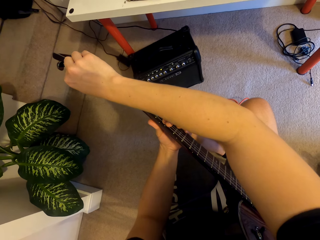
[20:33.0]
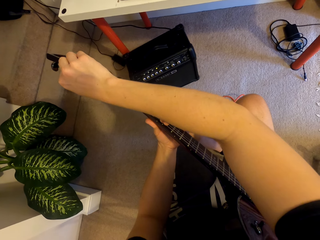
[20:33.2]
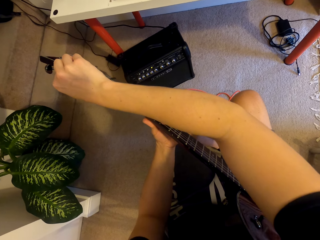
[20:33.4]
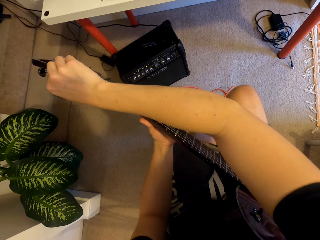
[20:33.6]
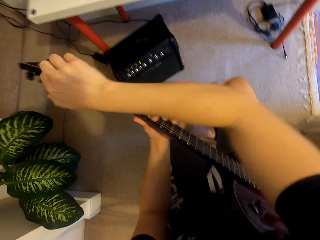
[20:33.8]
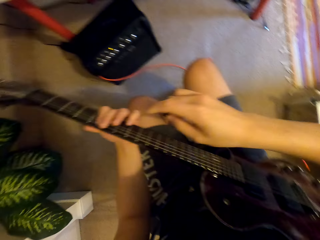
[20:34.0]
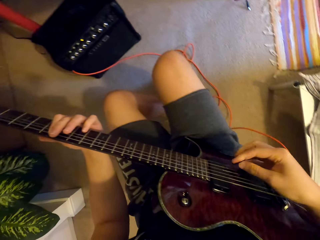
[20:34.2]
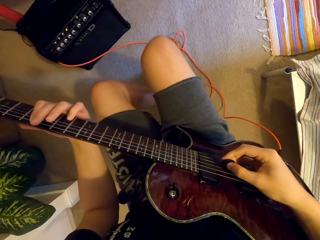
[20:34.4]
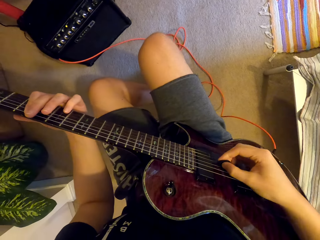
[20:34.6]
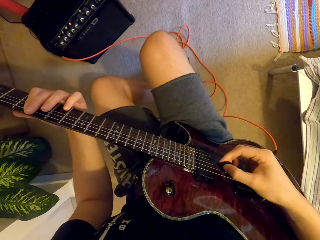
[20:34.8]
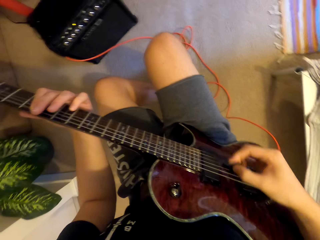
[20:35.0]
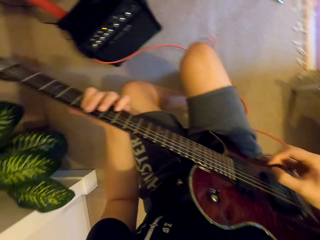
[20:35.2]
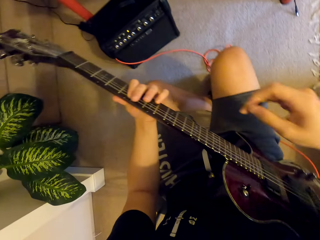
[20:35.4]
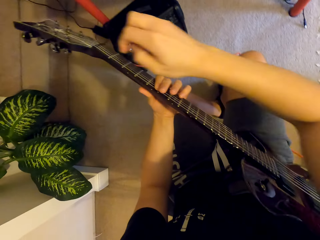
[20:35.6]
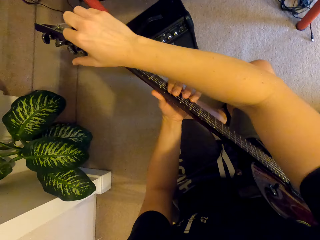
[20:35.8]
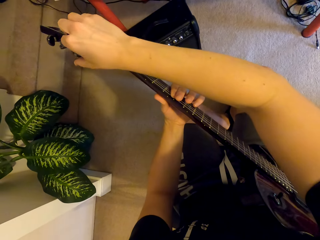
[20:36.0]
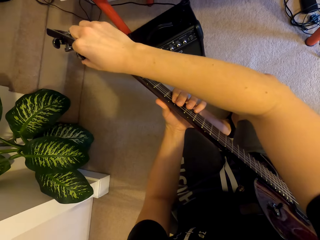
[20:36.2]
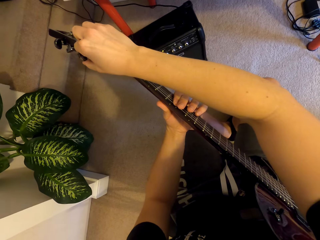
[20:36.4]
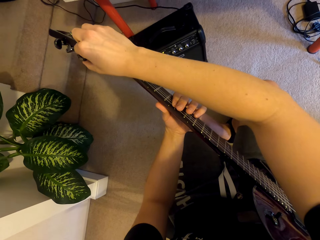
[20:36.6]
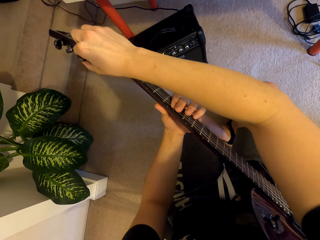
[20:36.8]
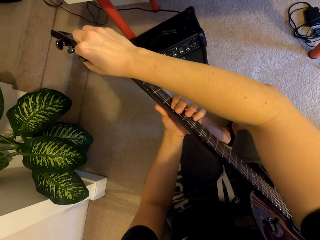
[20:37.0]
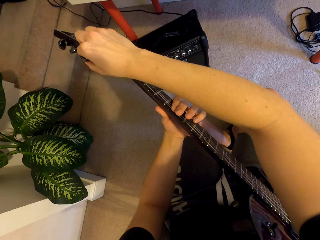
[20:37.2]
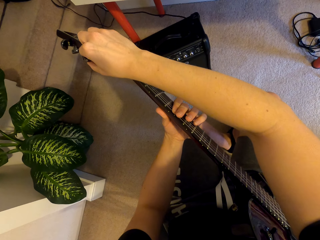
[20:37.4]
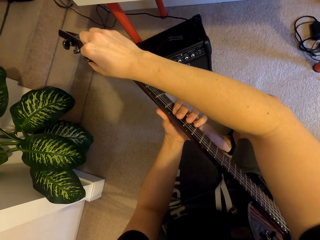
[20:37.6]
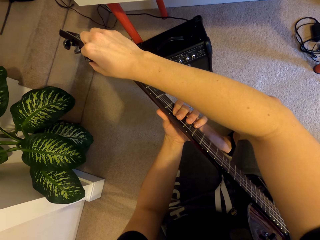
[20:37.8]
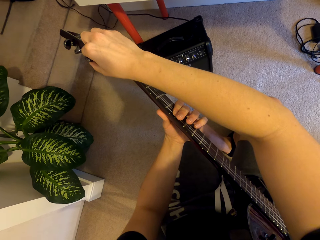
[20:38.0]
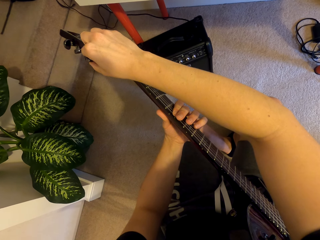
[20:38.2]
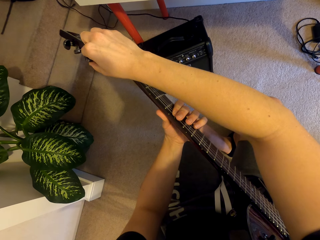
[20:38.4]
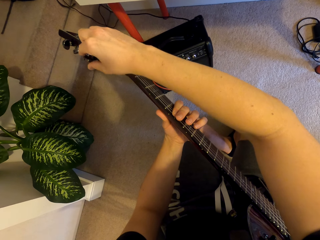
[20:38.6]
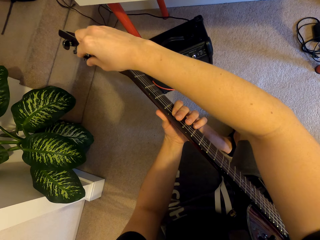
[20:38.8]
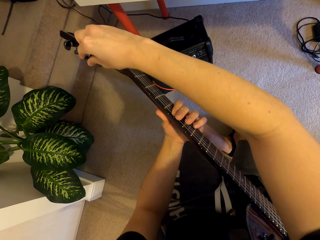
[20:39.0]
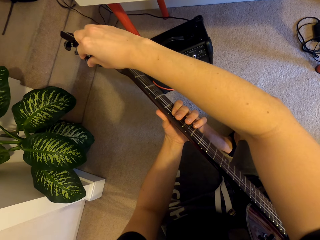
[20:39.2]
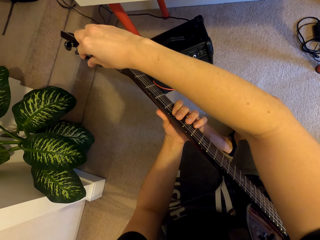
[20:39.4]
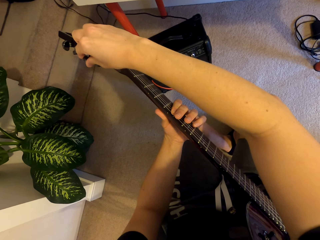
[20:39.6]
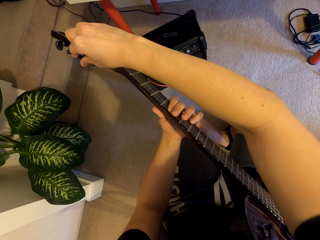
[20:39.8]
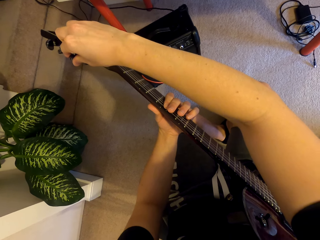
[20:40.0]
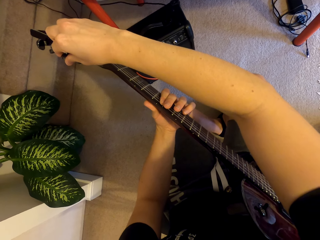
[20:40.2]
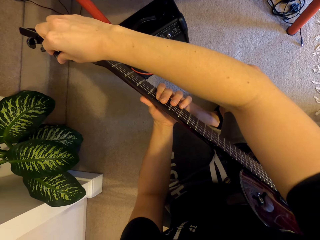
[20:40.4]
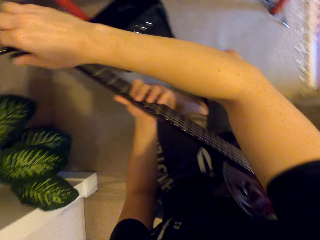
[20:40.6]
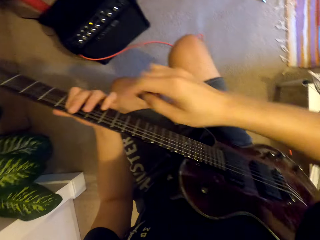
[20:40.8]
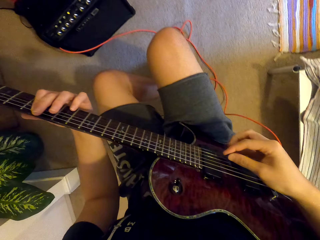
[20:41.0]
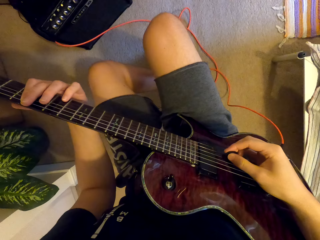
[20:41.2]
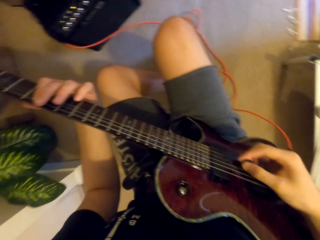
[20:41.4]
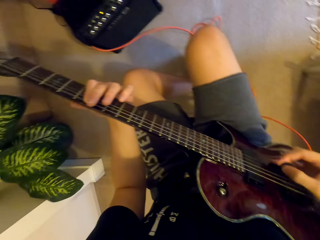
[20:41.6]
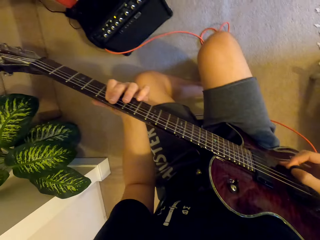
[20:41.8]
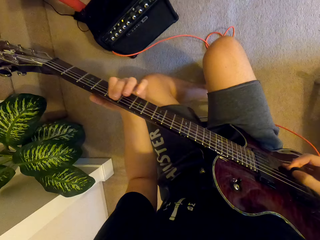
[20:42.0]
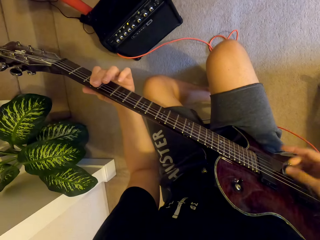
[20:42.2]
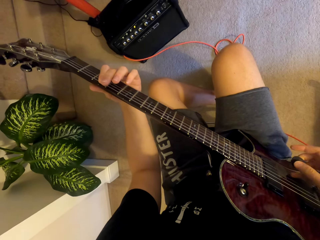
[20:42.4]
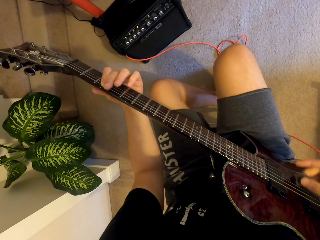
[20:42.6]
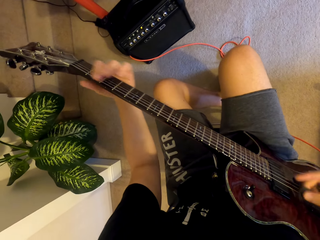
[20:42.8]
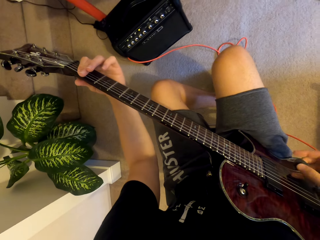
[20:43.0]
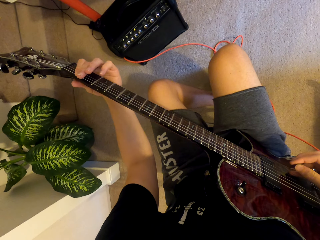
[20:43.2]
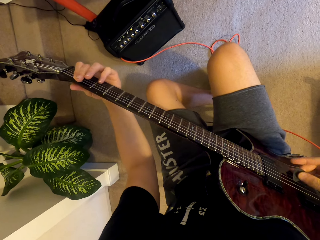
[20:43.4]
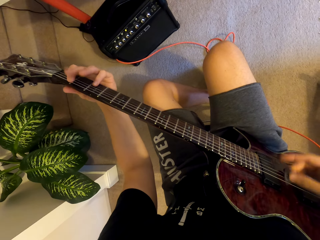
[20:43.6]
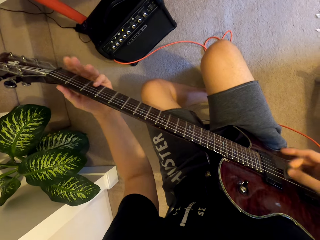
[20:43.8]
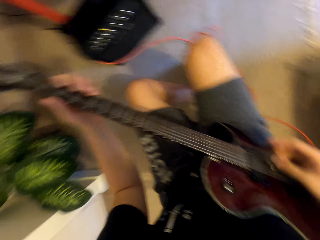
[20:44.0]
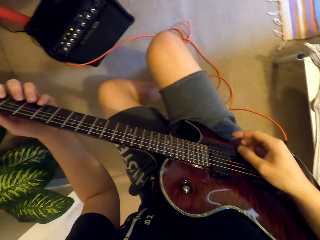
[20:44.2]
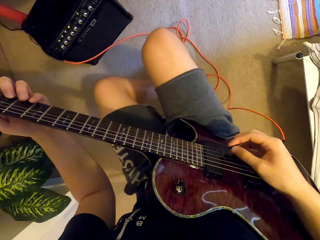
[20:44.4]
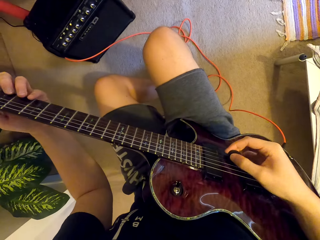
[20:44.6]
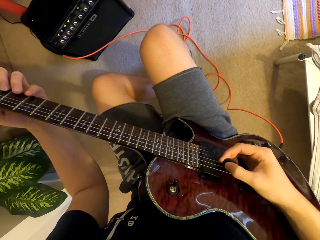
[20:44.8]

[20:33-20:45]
The camera wearer puts the plectrum on the guitar. They play the guitar with both hands. They pull the plectrum off the guitar. They rotate the tuning peg. They put the plectrum on the guitar. They play the guitar with both hands.

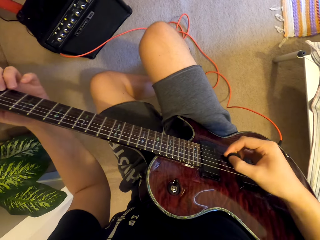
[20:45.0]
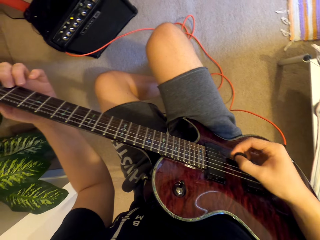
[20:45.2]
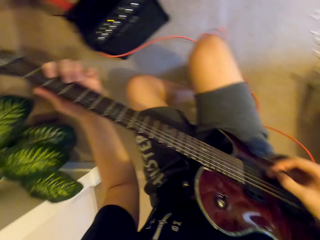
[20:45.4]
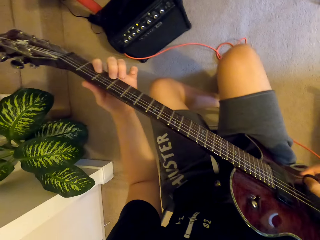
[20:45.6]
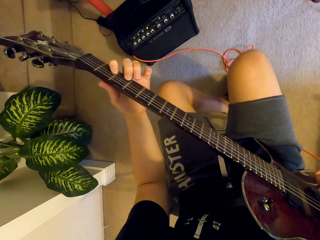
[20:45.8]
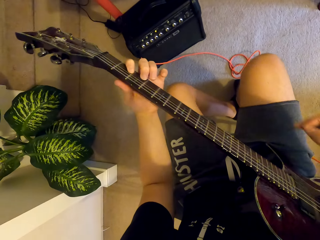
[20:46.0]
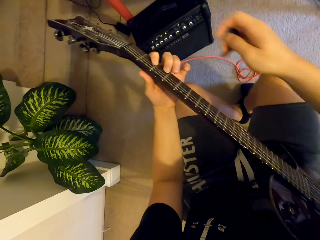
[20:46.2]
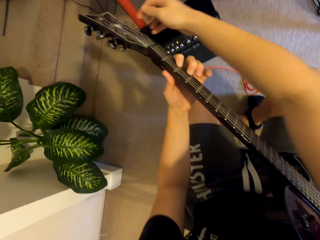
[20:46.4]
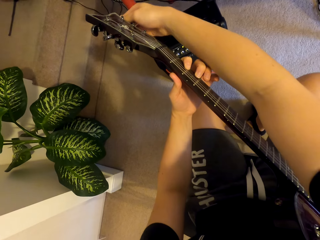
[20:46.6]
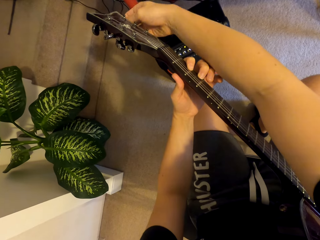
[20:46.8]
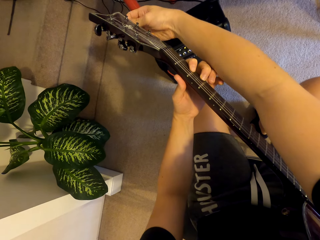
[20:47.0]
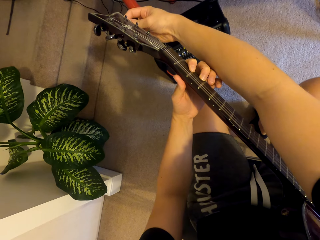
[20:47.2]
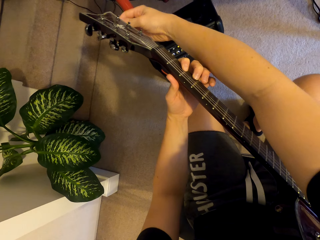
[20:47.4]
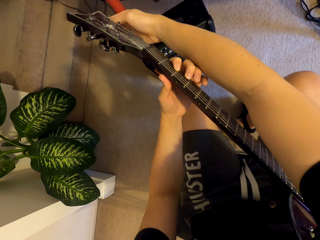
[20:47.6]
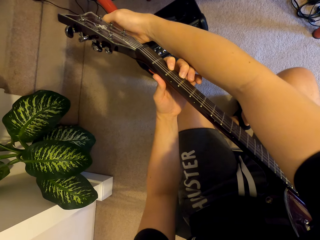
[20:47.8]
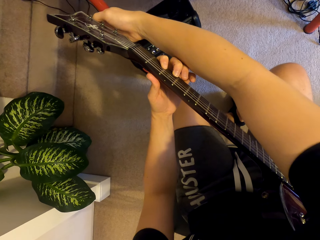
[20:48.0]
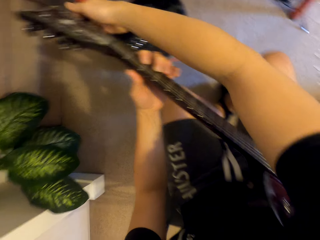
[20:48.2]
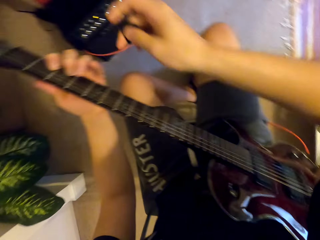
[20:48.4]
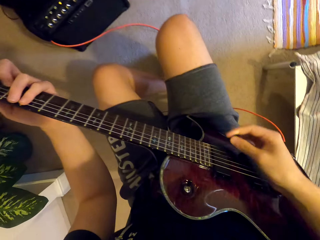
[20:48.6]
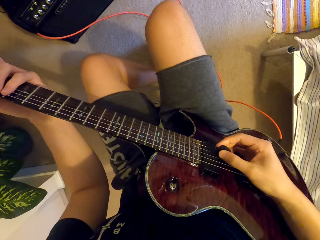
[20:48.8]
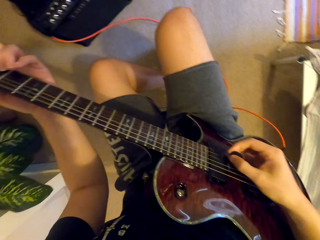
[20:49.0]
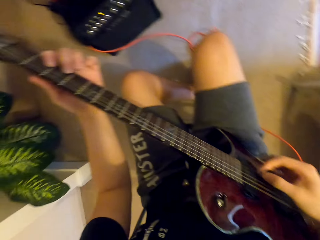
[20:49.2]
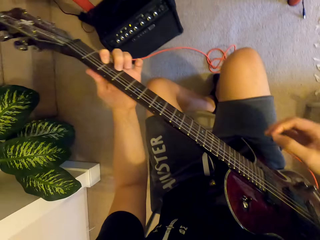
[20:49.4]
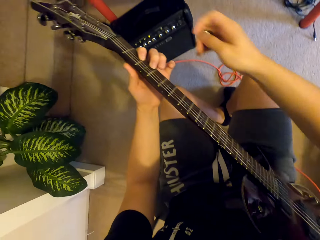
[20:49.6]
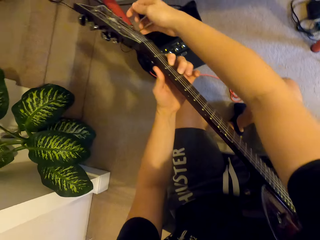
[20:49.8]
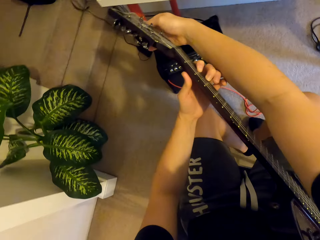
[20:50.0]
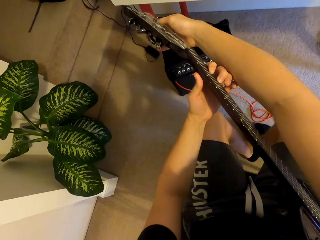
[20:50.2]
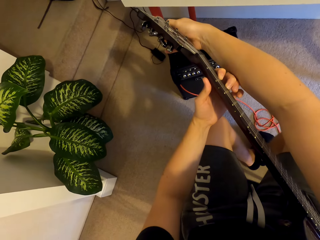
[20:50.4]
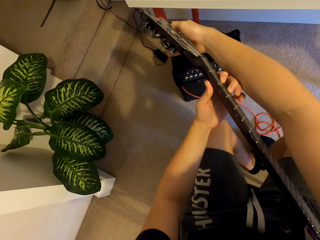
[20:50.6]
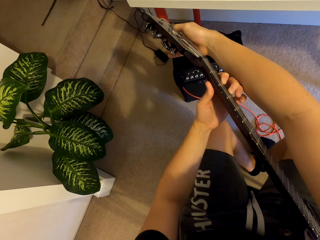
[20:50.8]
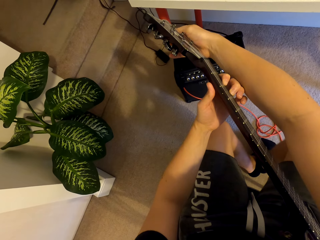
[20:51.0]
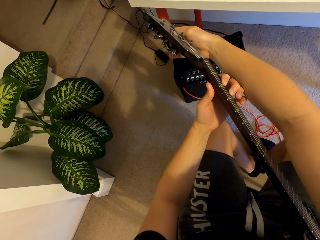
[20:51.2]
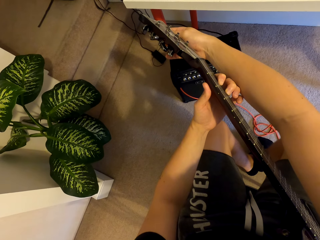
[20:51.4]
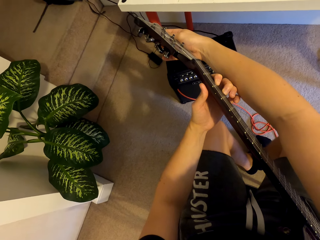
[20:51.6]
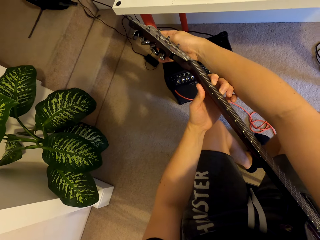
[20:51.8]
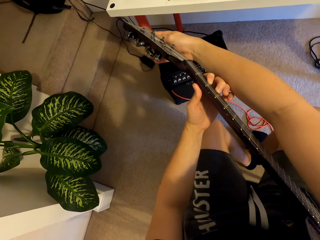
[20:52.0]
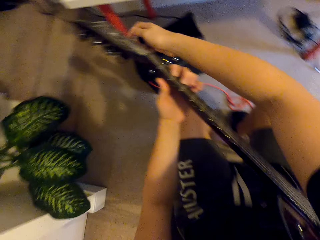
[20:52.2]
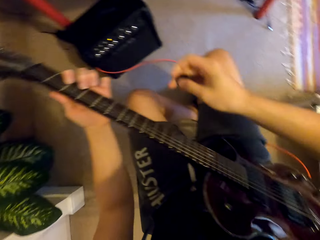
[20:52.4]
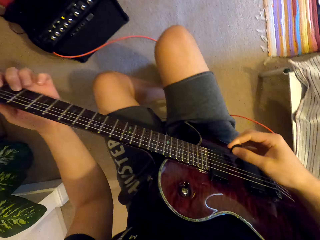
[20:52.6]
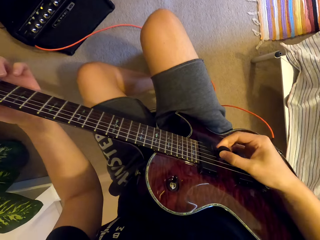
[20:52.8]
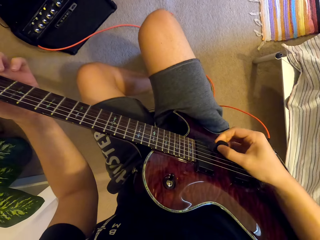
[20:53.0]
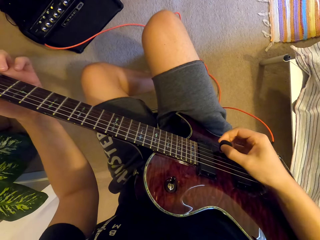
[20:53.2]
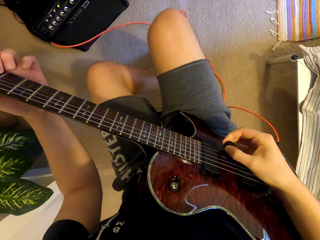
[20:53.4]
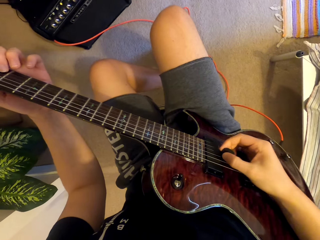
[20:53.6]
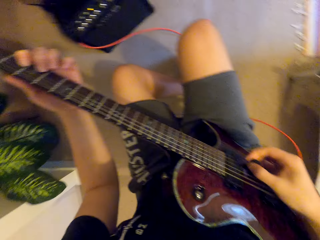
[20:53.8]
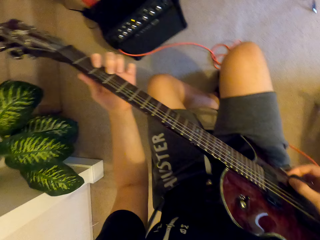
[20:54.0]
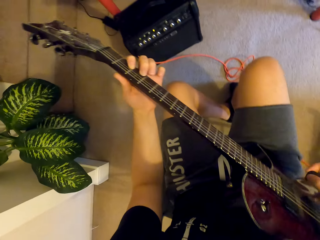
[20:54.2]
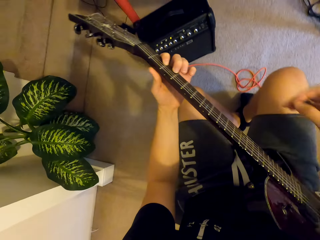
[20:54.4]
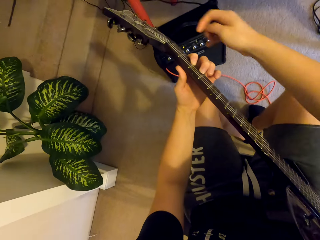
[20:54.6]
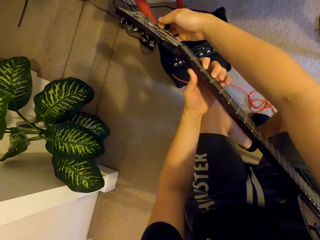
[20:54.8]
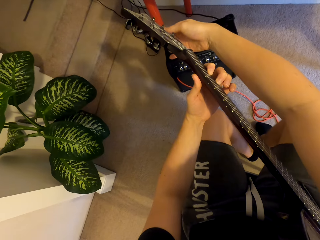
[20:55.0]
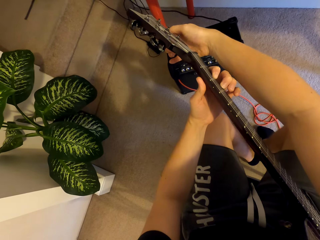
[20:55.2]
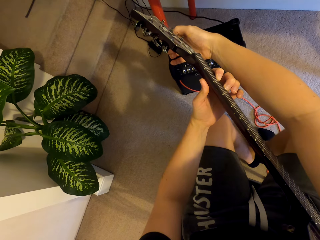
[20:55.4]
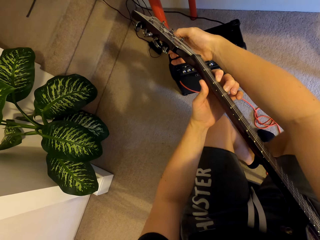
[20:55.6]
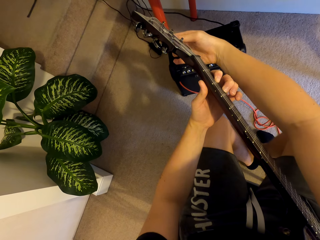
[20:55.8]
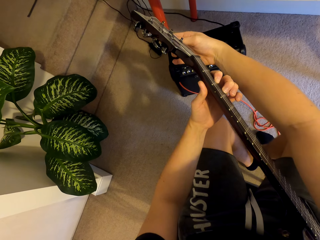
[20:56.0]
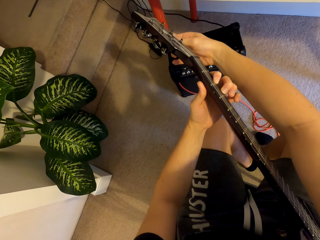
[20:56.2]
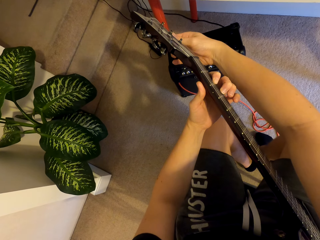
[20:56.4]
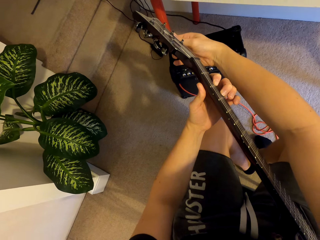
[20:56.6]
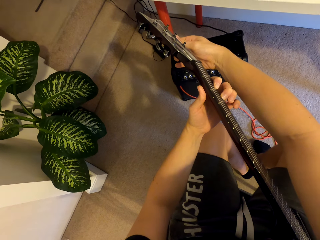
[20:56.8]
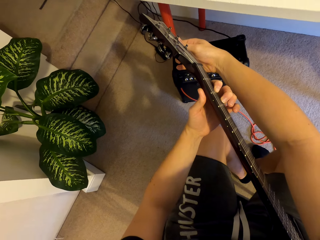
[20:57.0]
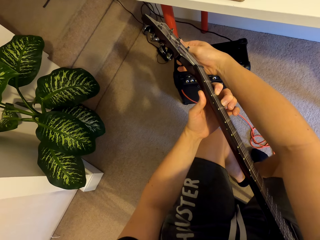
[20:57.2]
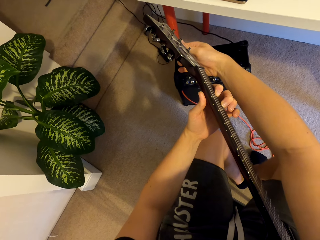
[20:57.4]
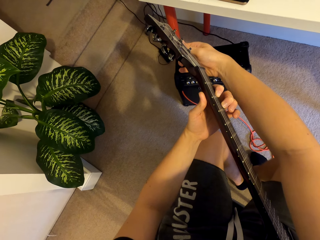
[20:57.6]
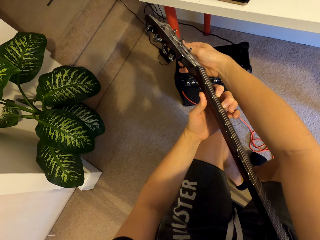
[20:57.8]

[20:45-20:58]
The camera wearer pulls the plectrum off the guitar. They rotate the tuning peg. They strike the guitar chord. They put the plectrum on the guitar. They play the guitar with the plectrum. They pull the plectrum off the guitar. They rotate the tuning peg. They put the plectrum on the guitar. They play the guitar with the plectrum. They pull the plectrum off the guitar. They rotate the tuning peg.
